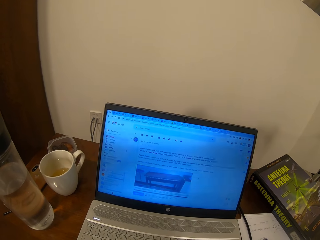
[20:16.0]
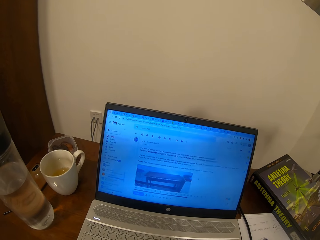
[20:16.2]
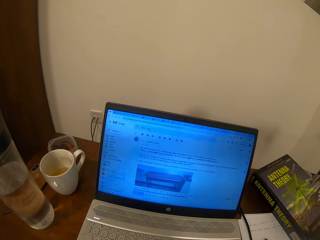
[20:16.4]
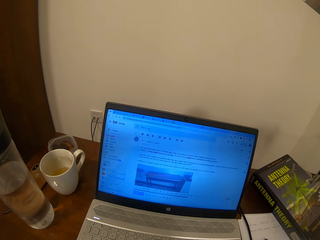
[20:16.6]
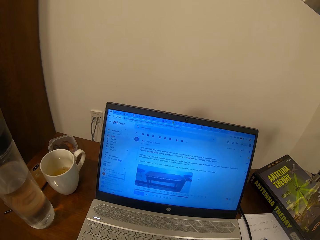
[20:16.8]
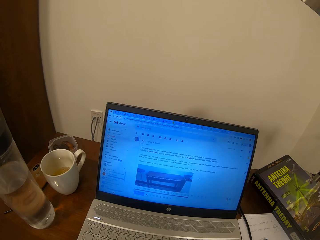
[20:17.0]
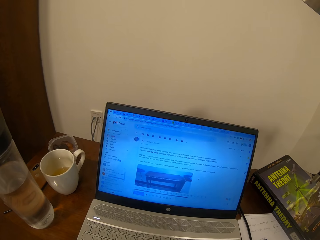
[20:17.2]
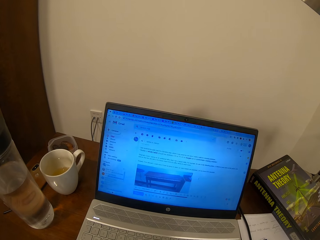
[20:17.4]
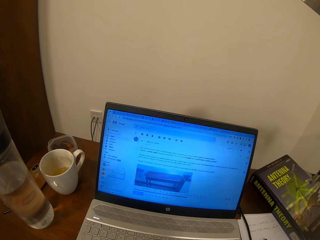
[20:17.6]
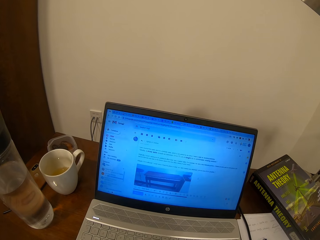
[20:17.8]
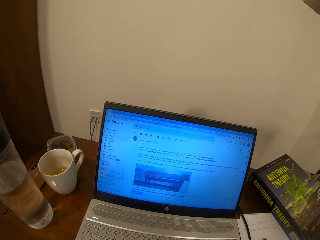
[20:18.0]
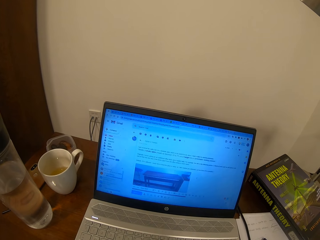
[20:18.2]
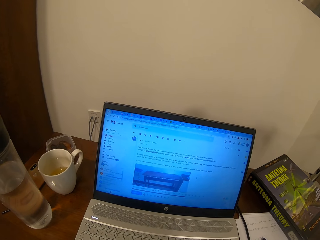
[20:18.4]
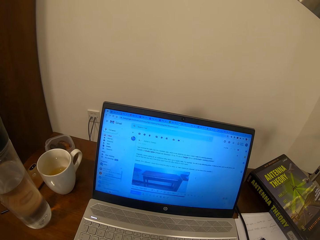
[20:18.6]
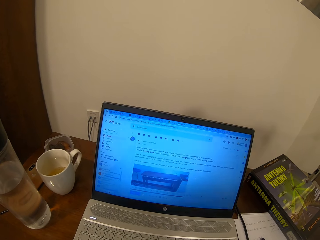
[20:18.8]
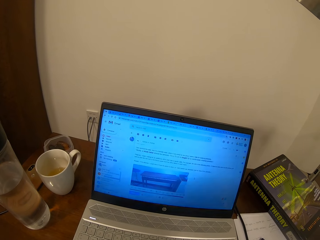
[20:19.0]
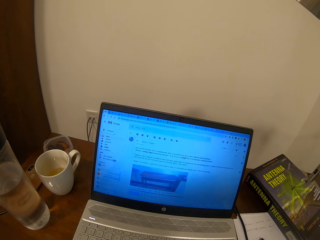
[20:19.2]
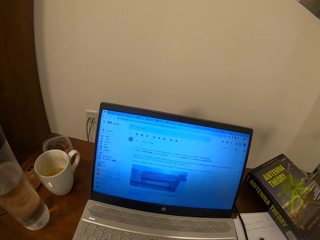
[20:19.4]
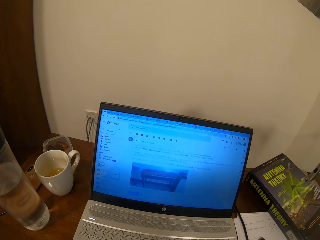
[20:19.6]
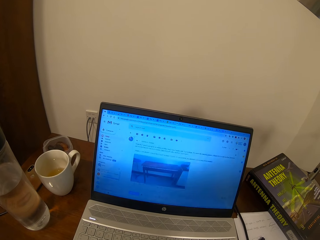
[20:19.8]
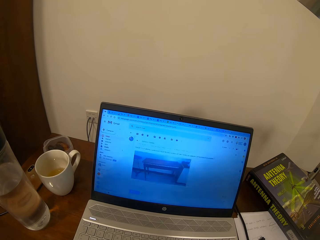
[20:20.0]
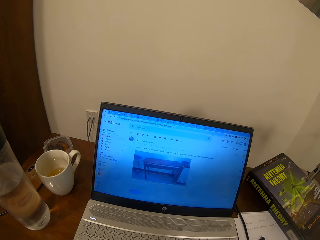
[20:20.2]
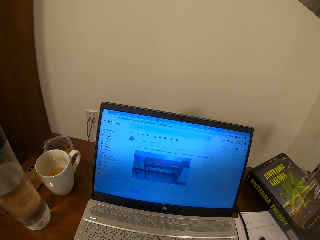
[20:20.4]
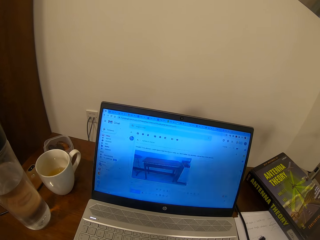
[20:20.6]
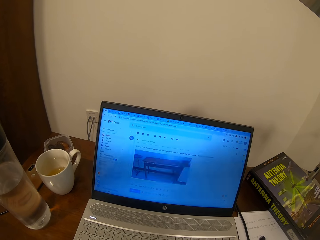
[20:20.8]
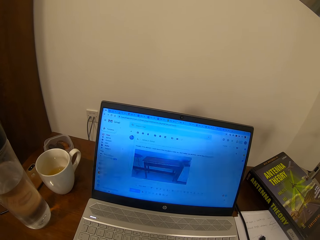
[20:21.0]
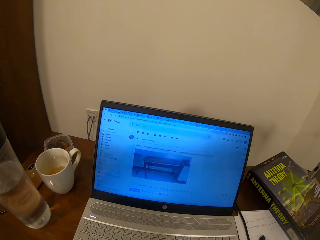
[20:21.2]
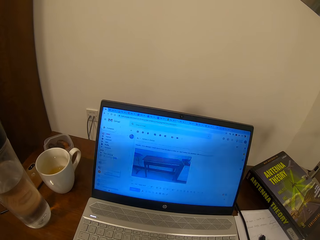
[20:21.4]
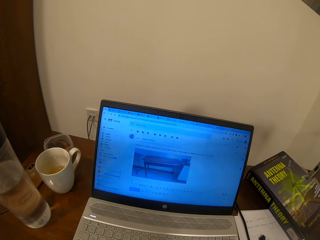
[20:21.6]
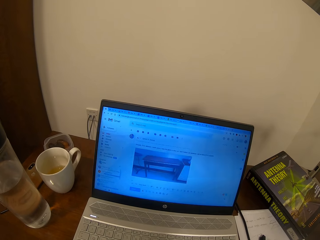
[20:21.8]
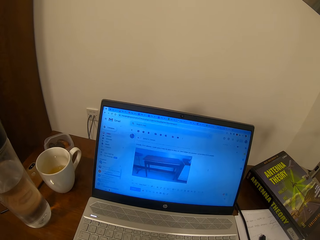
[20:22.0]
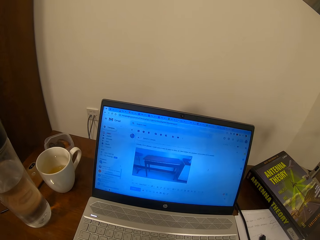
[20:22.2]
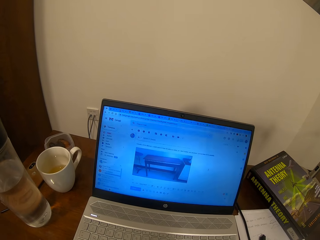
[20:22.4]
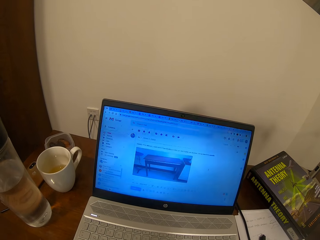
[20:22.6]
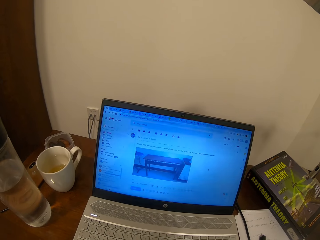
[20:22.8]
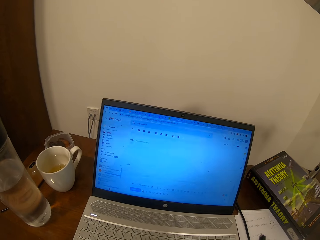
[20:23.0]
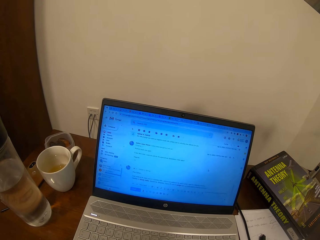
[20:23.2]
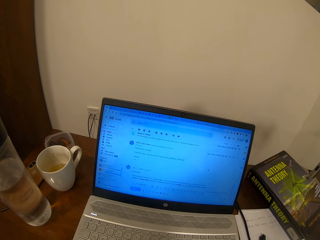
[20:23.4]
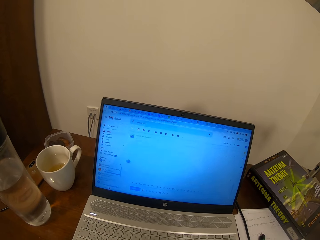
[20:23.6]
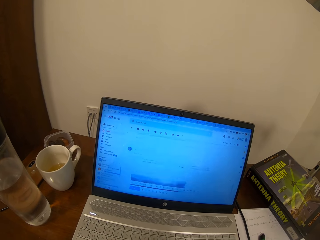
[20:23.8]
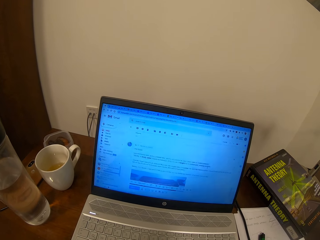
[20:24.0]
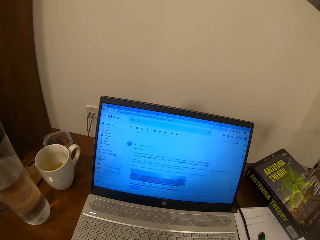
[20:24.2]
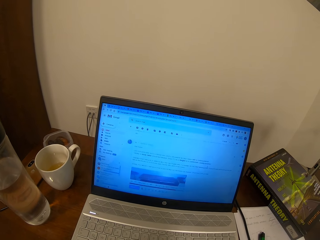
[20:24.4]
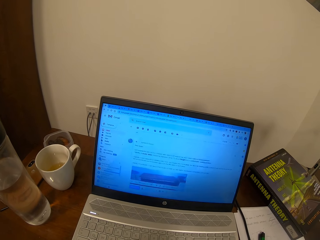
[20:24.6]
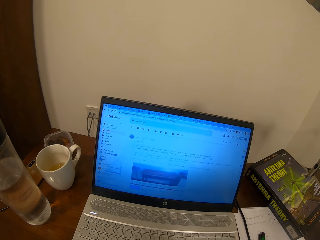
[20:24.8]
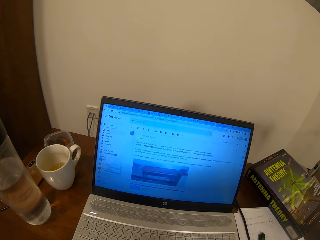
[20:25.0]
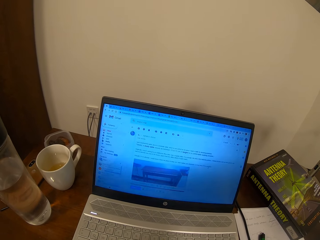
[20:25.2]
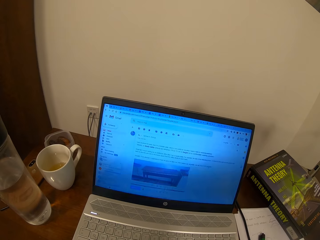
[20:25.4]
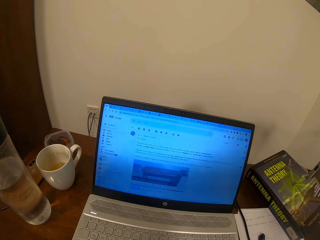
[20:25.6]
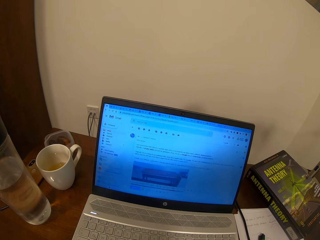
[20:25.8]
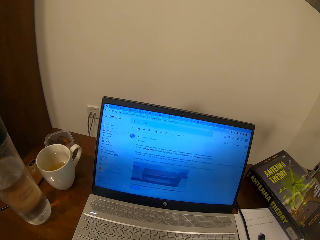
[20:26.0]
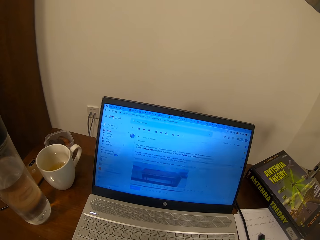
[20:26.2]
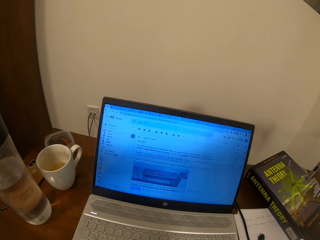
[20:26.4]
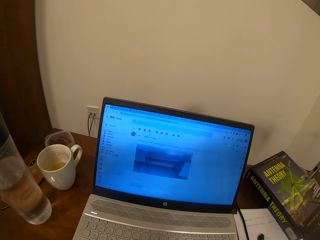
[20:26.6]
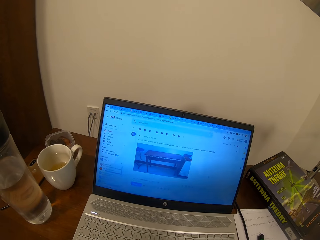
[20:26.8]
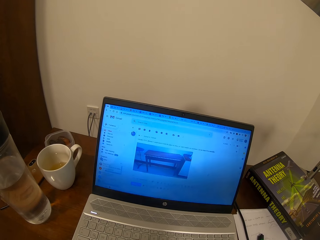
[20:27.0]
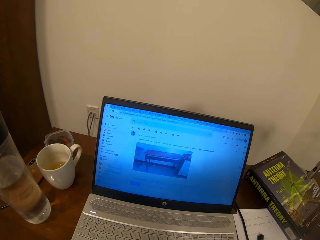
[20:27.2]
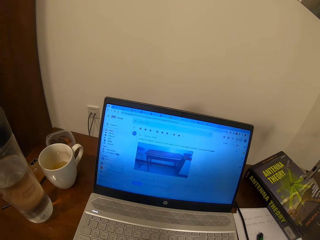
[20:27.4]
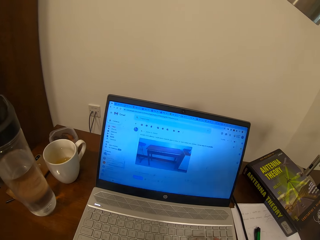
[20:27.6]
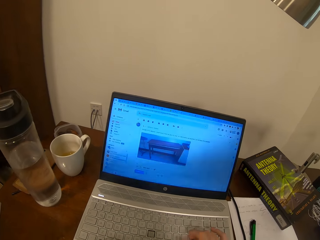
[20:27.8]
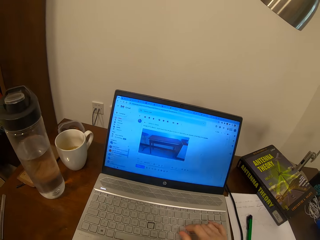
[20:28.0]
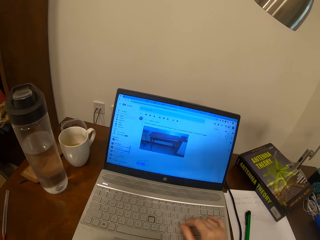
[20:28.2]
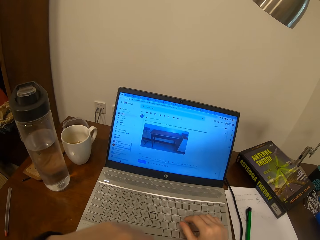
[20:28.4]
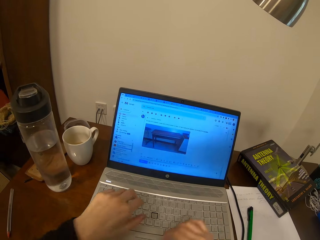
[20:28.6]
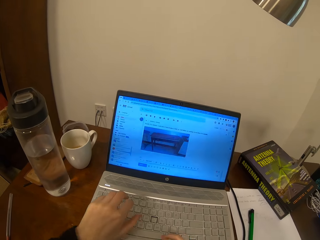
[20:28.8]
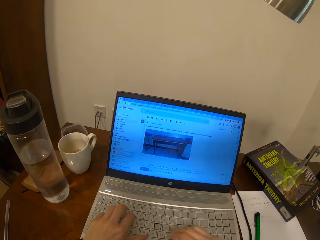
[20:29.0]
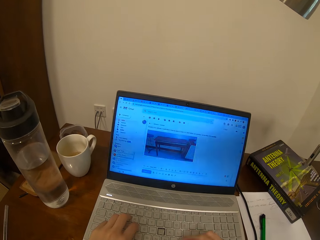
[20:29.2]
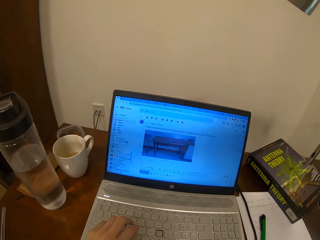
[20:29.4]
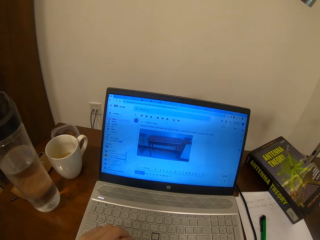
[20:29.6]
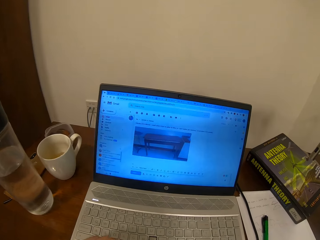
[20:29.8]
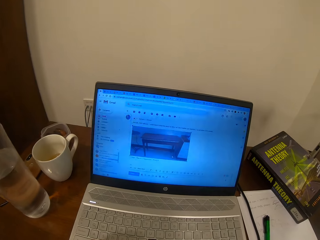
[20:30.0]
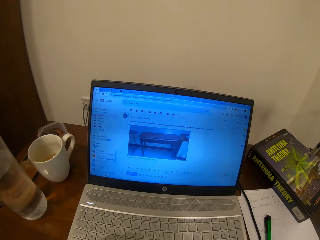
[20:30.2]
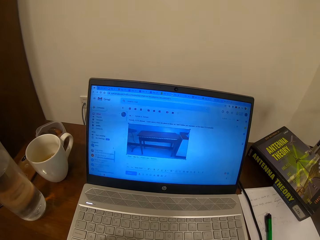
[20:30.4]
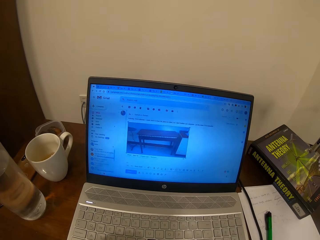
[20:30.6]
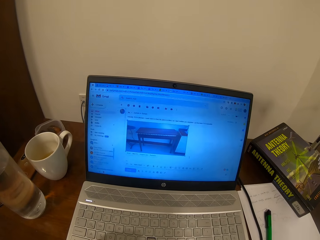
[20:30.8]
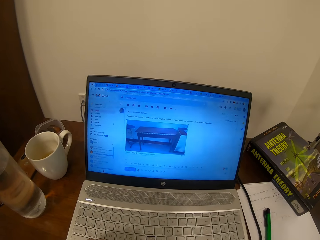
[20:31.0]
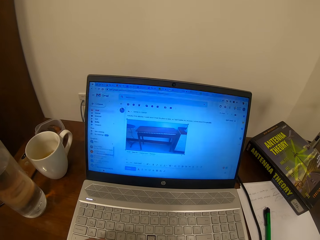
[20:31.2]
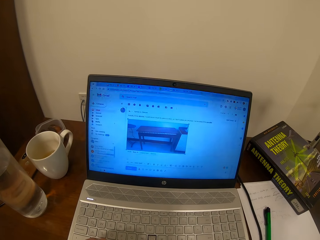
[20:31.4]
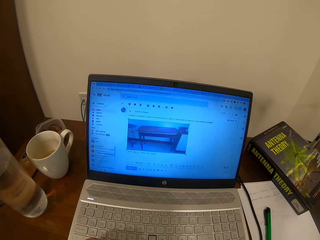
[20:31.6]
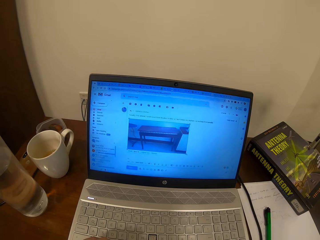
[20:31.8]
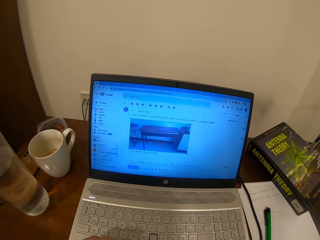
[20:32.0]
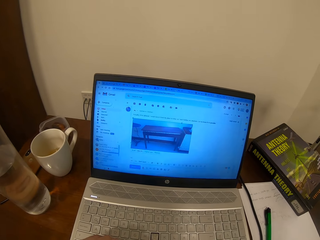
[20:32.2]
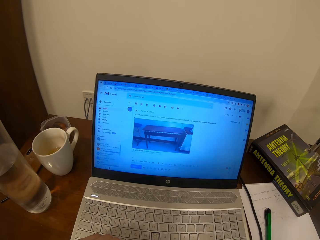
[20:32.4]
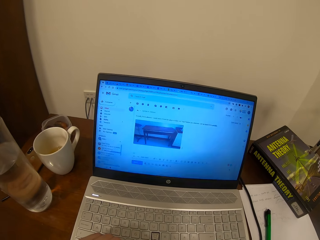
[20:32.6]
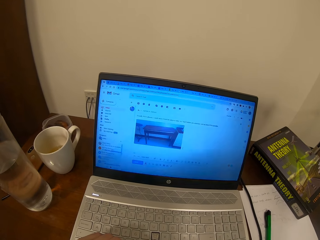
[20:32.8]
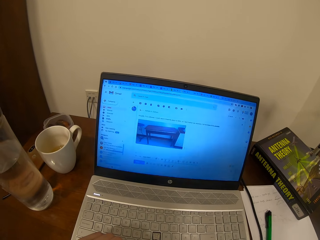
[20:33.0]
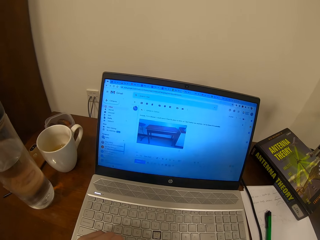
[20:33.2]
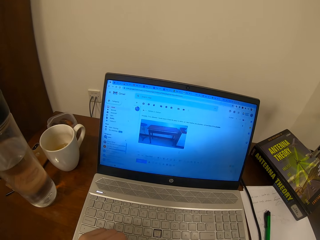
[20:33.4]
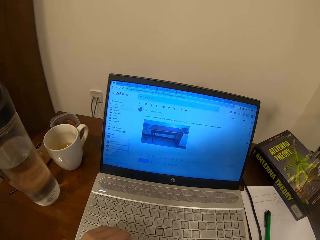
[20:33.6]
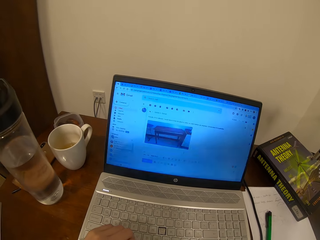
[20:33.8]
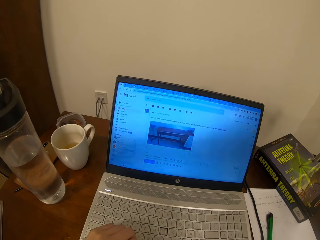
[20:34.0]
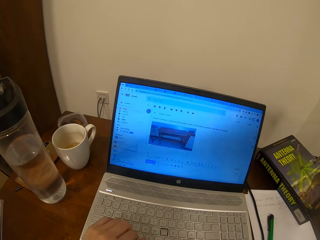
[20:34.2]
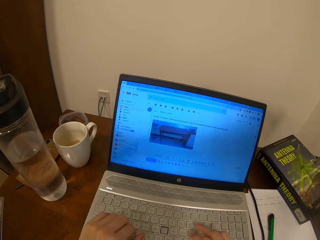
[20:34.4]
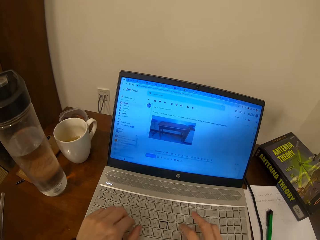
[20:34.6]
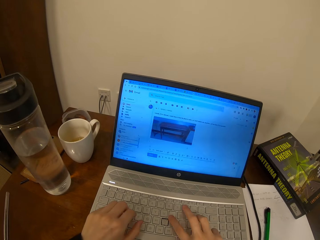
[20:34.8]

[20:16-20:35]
The camera wearer types on the laptop keyboard with both hands.

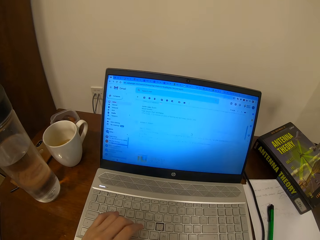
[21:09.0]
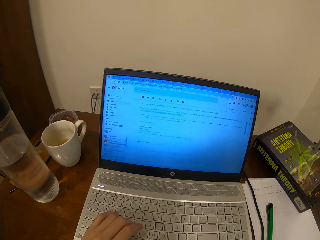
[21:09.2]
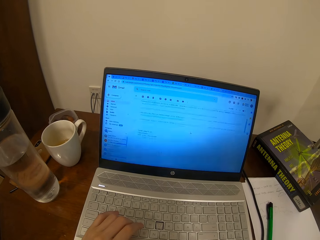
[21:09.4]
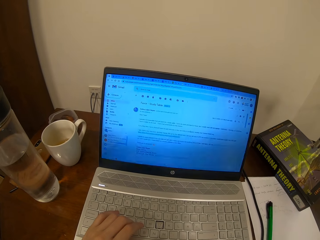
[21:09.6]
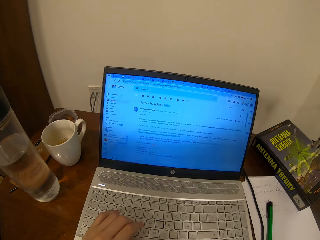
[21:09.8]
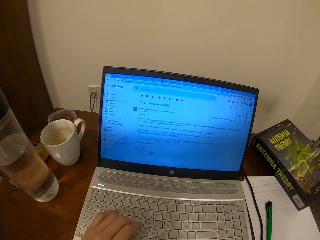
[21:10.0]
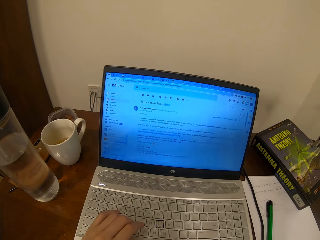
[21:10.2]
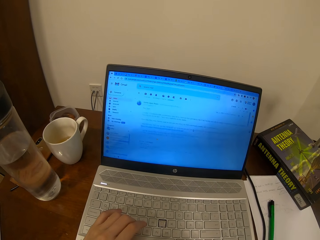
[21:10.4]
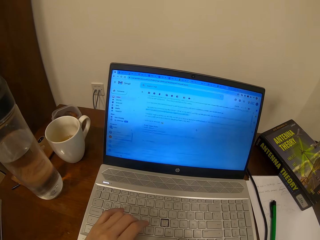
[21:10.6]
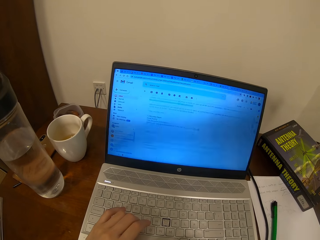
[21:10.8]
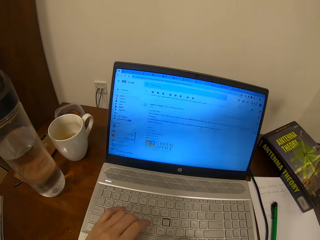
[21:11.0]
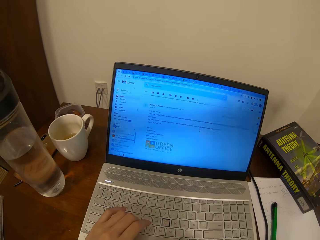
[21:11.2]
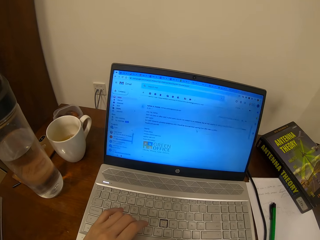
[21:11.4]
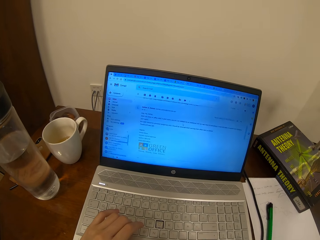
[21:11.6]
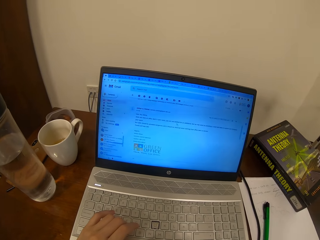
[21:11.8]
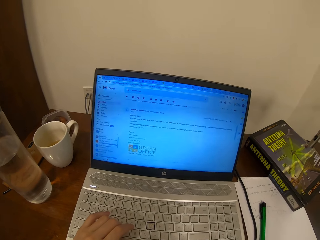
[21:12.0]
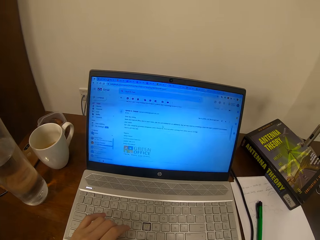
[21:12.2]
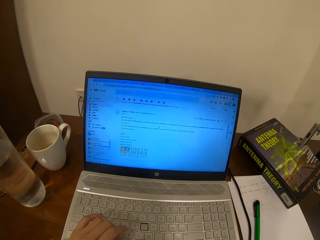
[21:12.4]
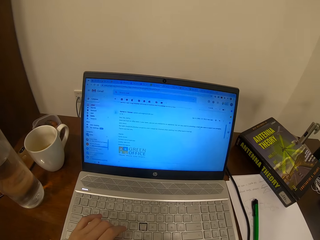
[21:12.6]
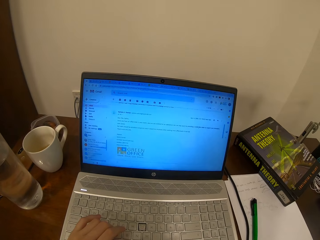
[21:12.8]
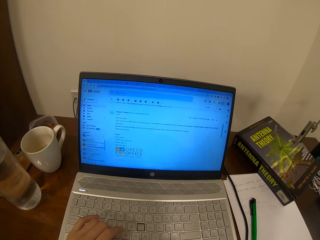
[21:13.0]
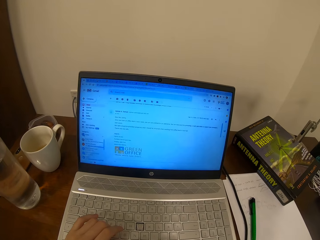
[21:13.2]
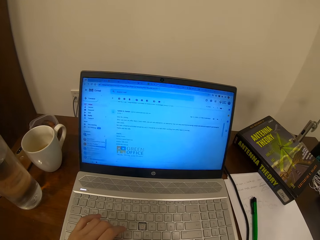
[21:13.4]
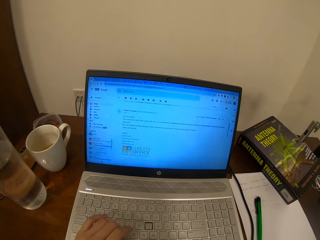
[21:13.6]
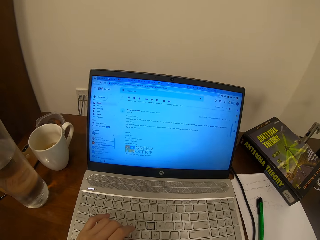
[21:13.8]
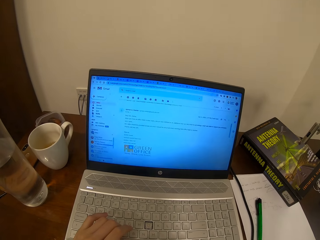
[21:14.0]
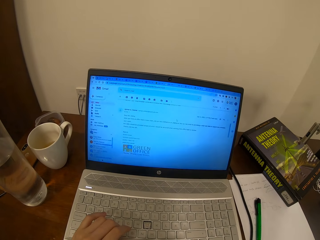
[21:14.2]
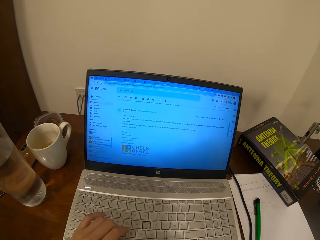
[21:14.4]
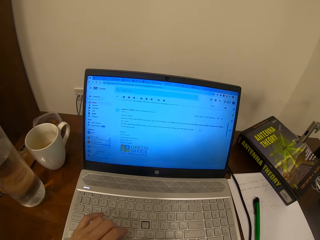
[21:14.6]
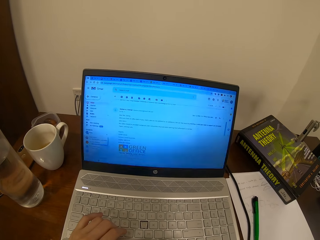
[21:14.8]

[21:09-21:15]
The camera wearer scrolls on the laptop.
